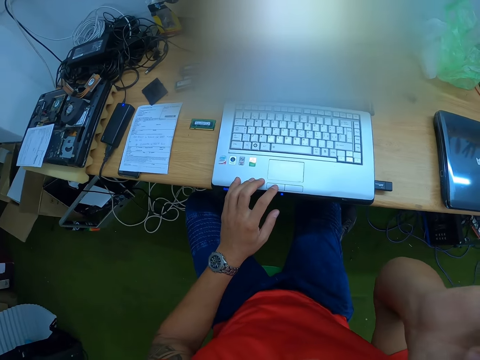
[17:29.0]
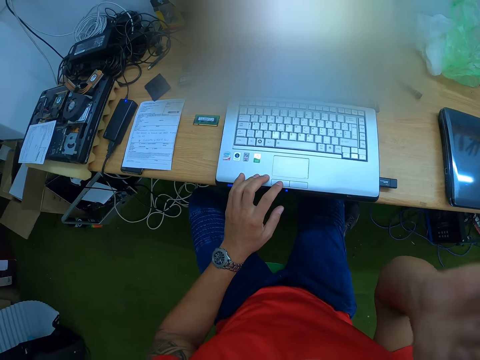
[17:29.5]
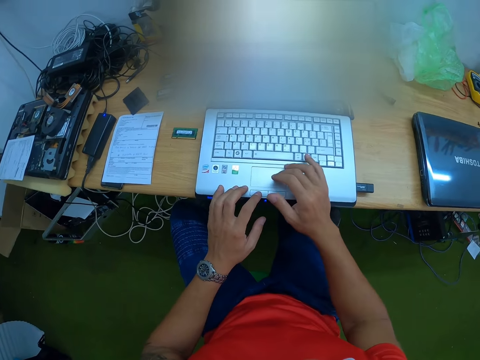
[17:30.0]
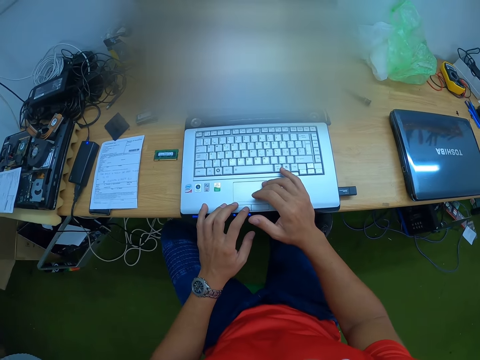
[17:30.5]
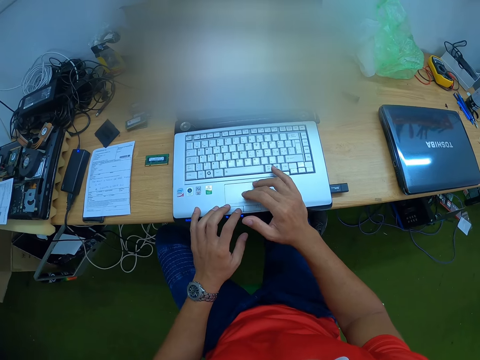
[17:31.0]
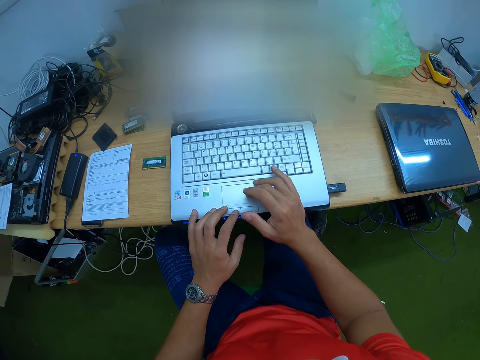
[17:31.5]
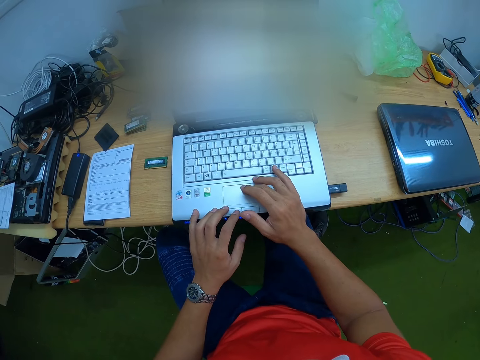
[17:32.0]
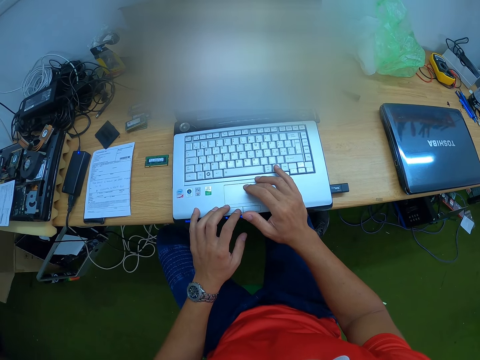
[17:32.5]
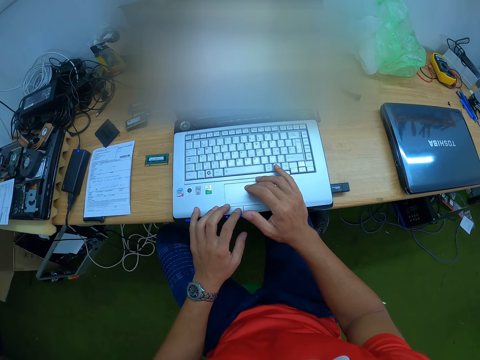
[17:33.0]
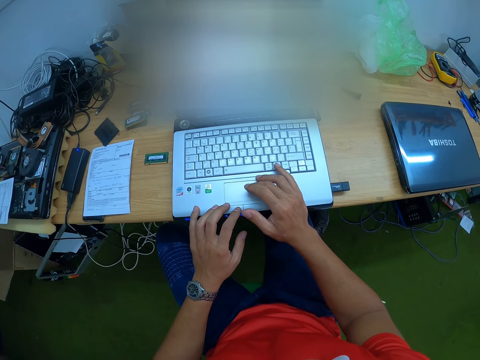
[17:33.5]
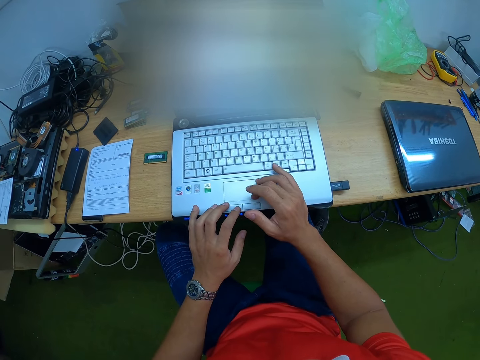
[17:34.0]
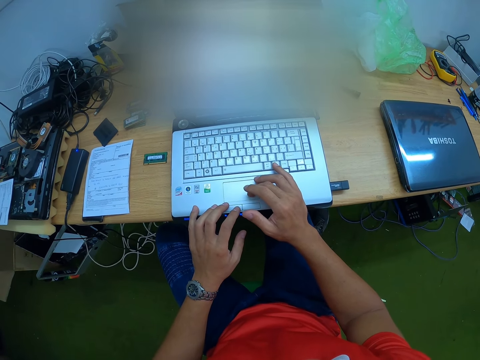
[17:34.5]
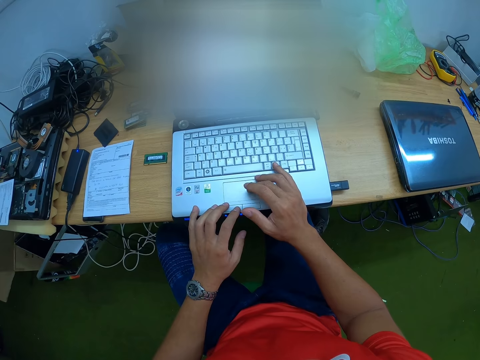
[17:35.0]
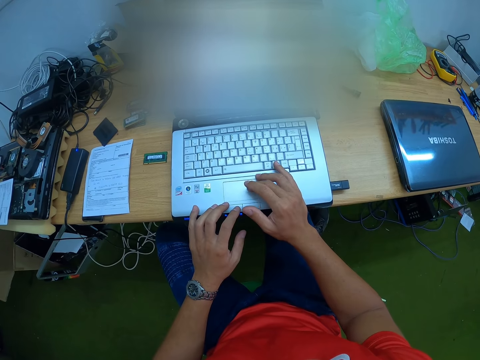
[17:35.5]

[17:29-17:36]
The camera wearer touches the laptop on the table with his left hand. He touches his face with his right hand. He lifts his hand. He operates the laptop. He touches the laptop on the table with both hands. He moves his right hand on the trackpad on the laptop on the table with his right hand.

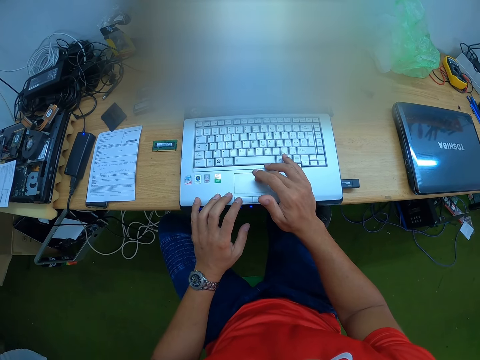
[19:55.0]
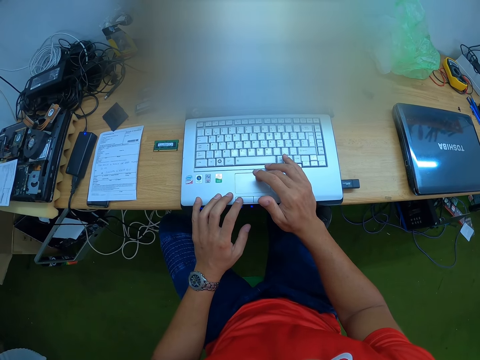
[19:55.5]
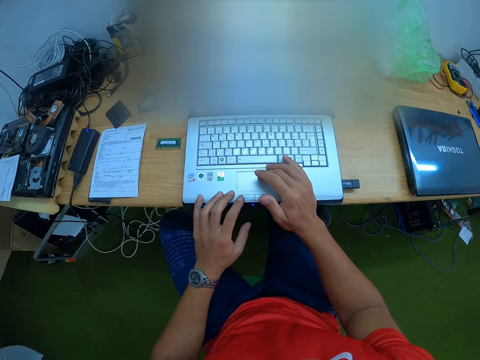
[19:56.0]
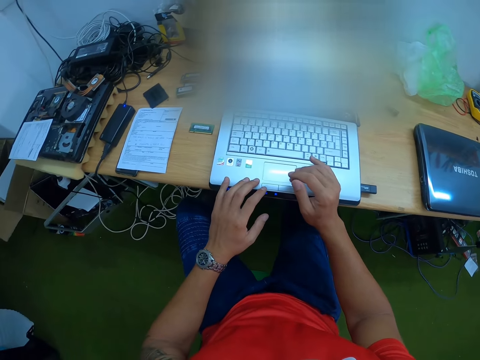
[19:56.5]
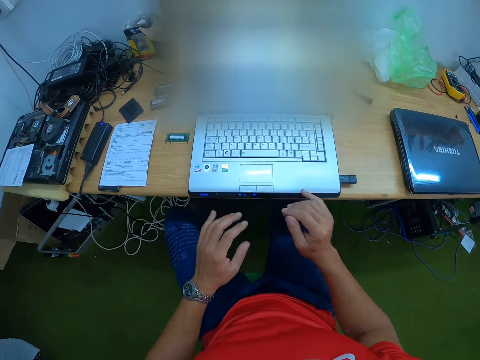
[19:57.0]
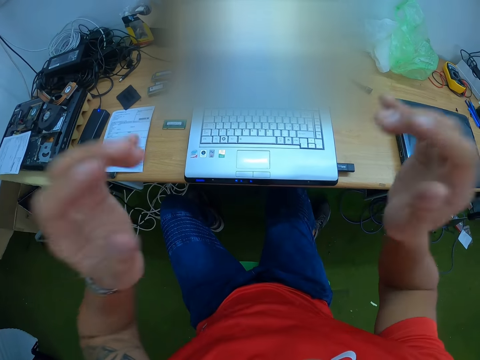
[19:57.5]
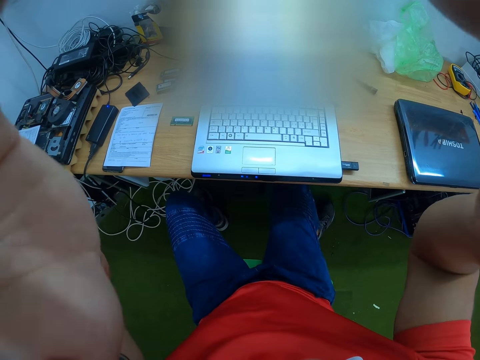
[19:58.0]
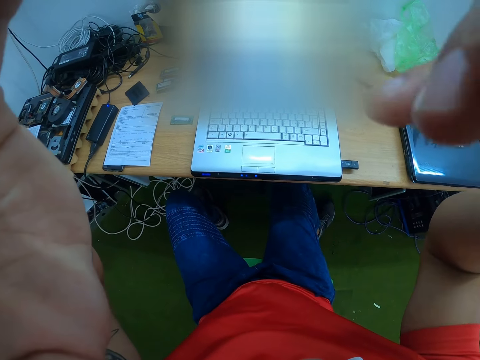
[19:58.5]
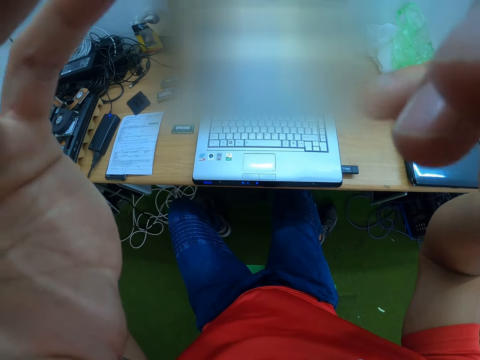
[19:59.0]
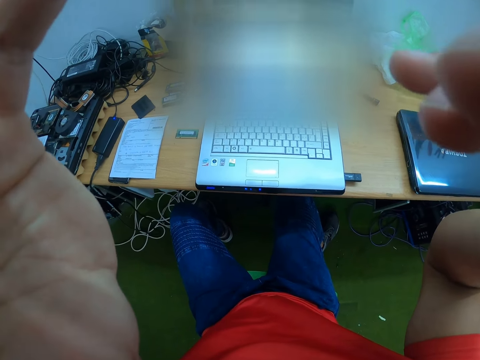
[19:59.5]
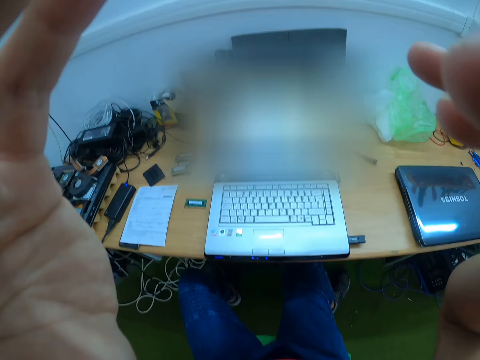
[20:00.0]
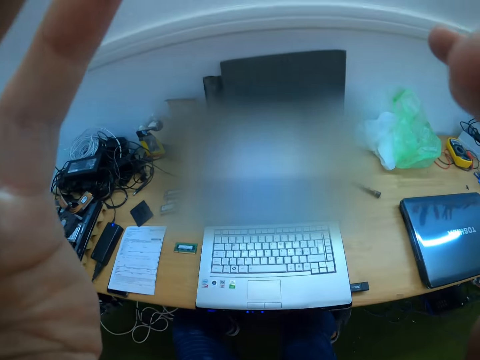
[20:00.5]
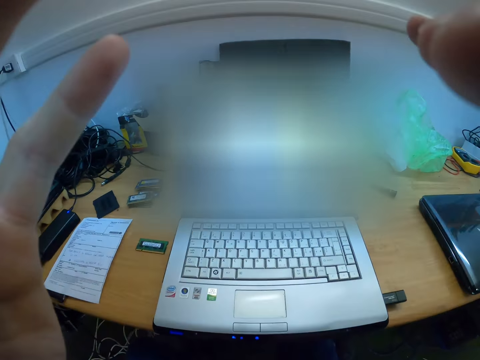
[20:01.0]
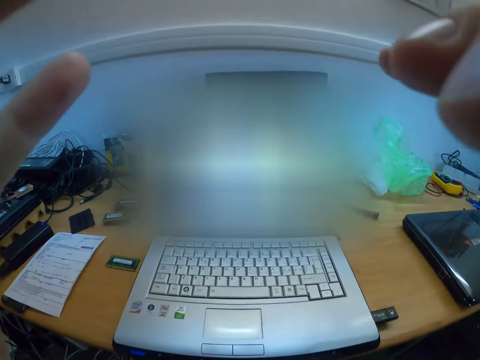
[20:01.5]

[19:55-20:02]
The camera wearer lifts both hands. He adjusts a camera on his head with both hands.
